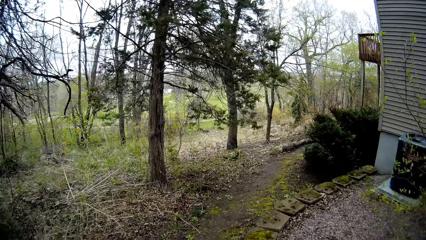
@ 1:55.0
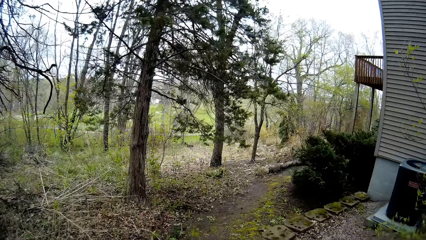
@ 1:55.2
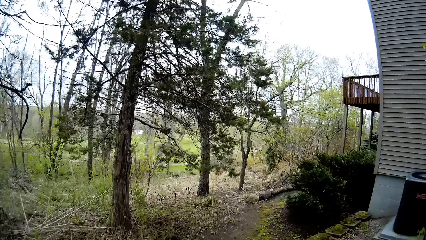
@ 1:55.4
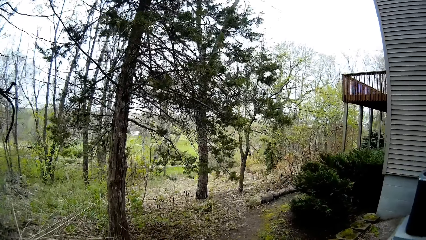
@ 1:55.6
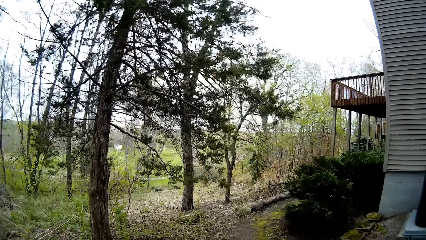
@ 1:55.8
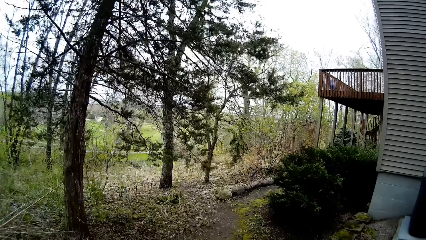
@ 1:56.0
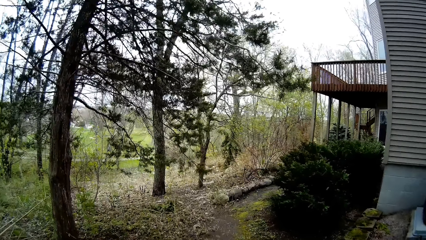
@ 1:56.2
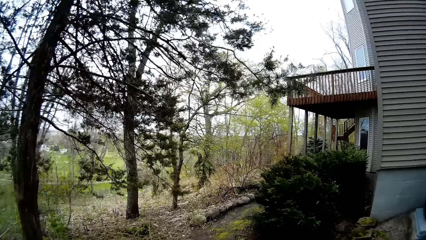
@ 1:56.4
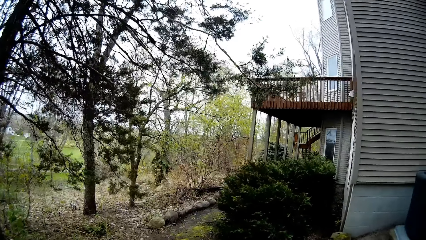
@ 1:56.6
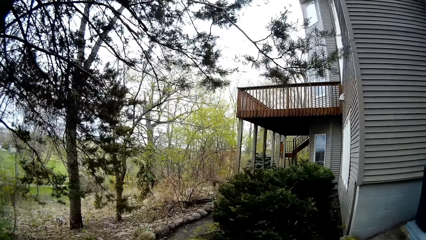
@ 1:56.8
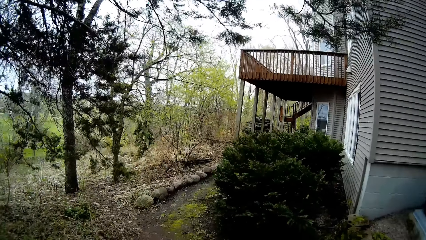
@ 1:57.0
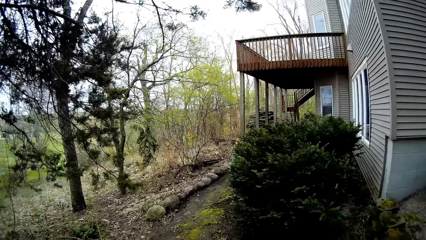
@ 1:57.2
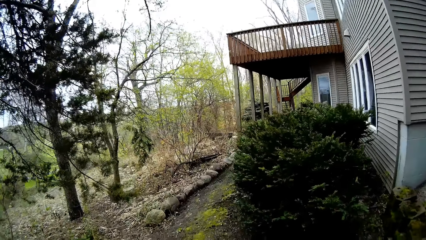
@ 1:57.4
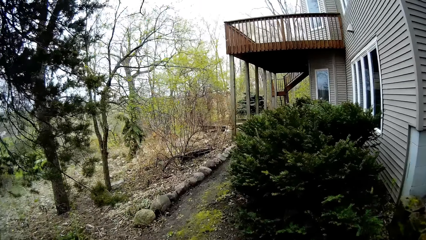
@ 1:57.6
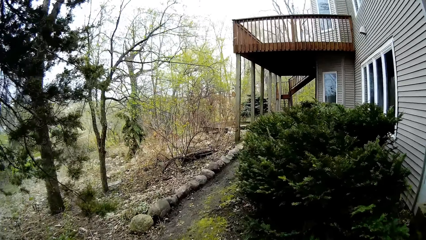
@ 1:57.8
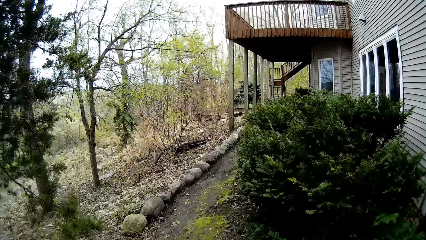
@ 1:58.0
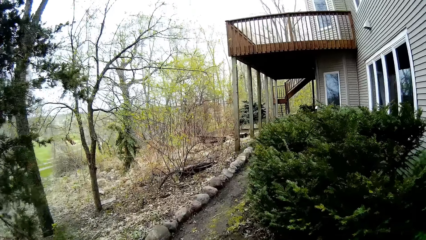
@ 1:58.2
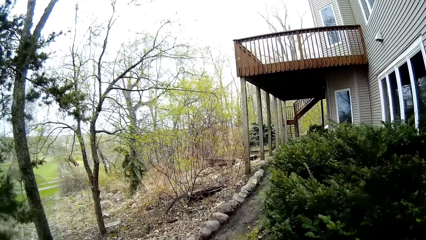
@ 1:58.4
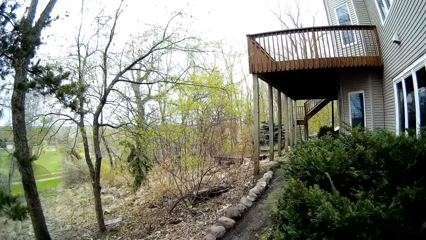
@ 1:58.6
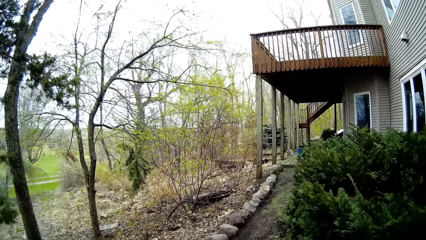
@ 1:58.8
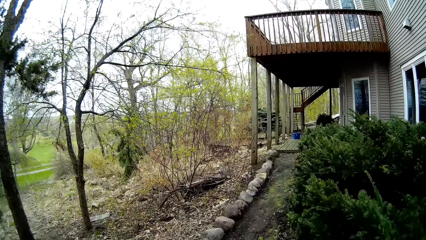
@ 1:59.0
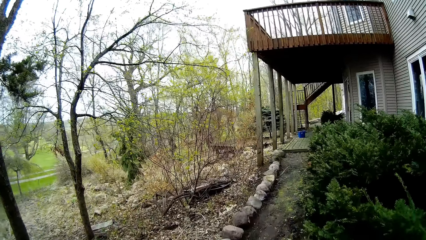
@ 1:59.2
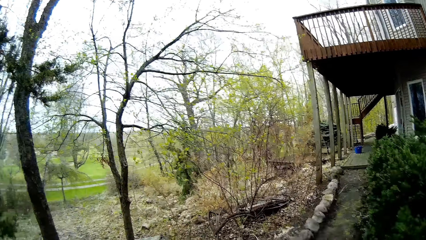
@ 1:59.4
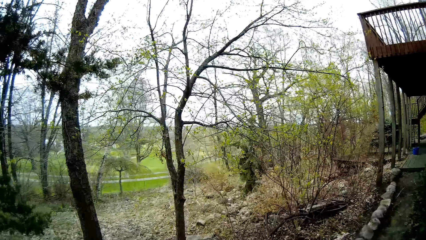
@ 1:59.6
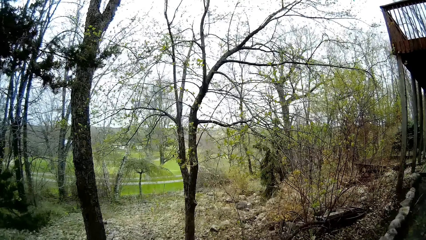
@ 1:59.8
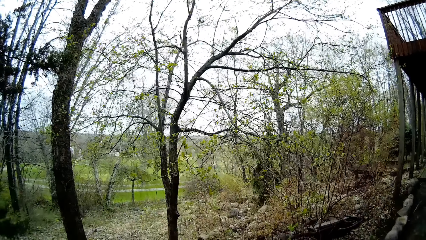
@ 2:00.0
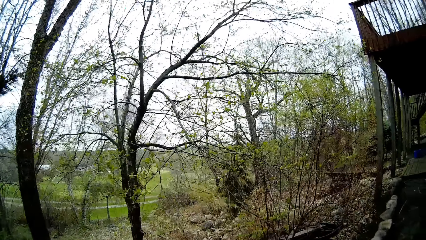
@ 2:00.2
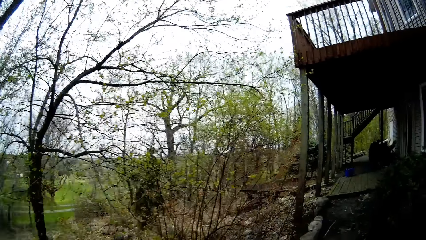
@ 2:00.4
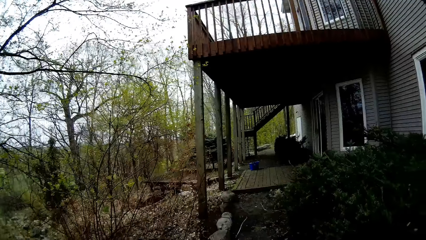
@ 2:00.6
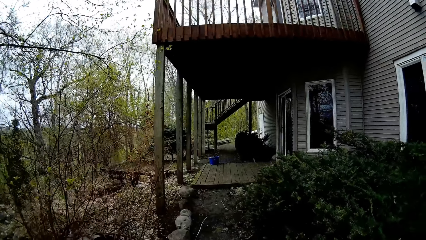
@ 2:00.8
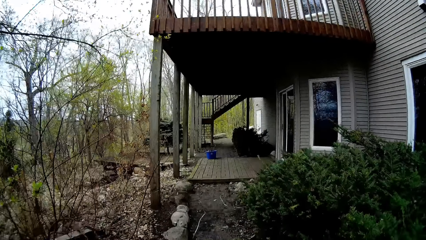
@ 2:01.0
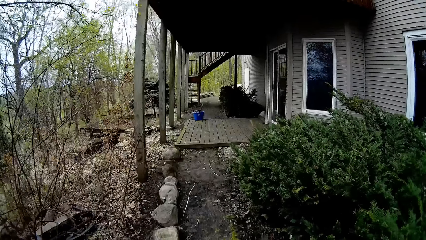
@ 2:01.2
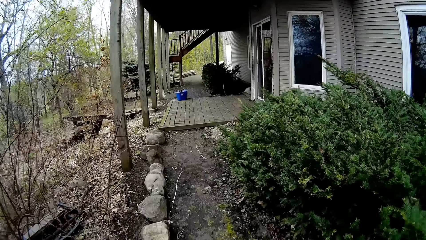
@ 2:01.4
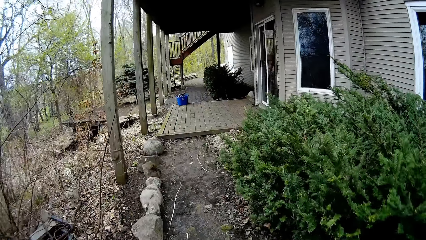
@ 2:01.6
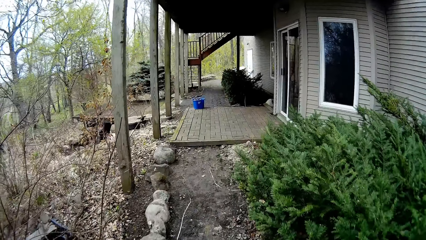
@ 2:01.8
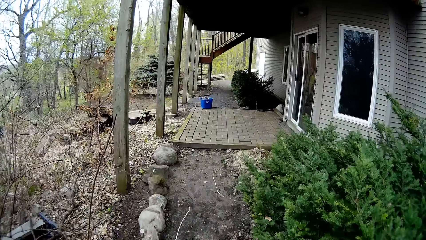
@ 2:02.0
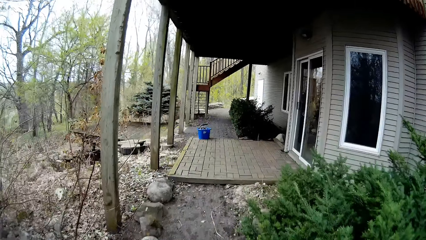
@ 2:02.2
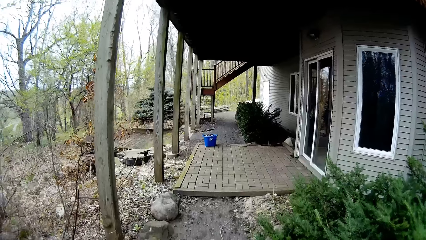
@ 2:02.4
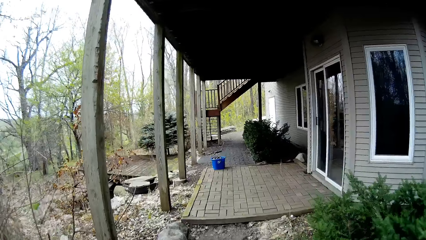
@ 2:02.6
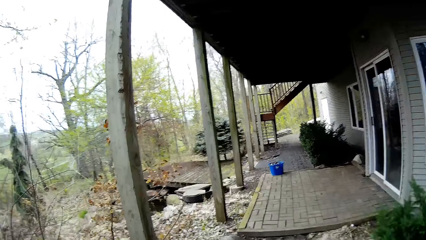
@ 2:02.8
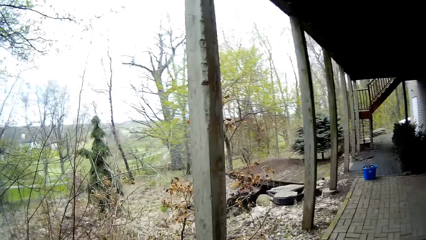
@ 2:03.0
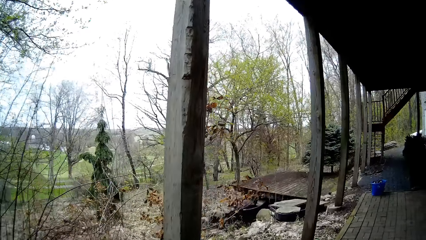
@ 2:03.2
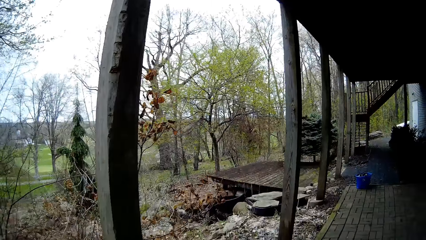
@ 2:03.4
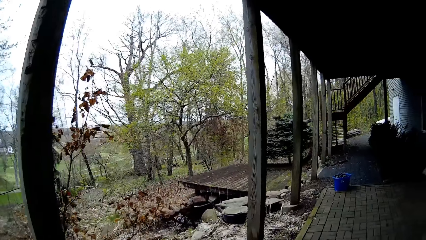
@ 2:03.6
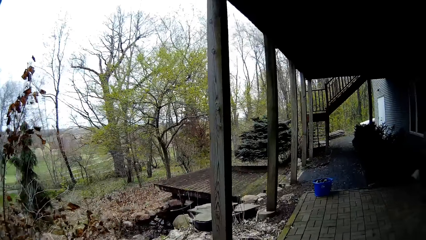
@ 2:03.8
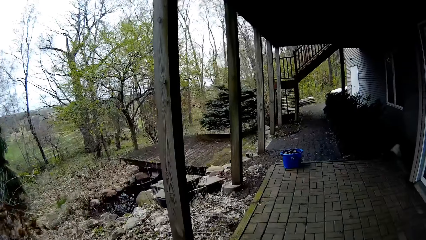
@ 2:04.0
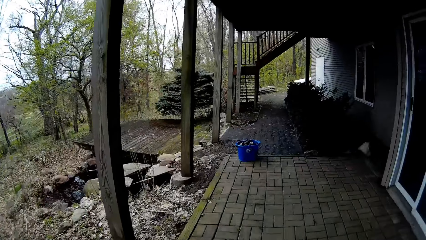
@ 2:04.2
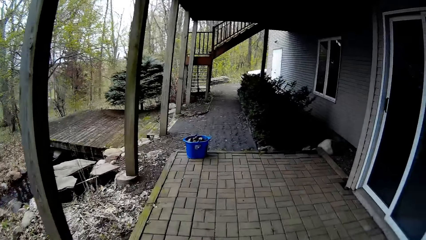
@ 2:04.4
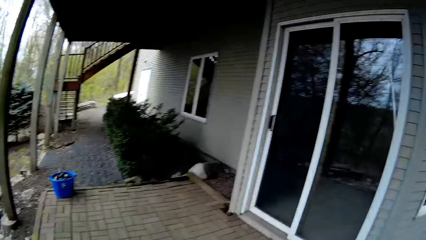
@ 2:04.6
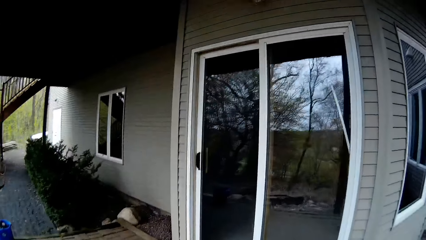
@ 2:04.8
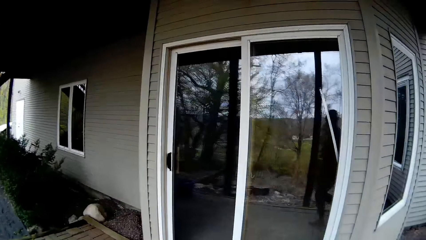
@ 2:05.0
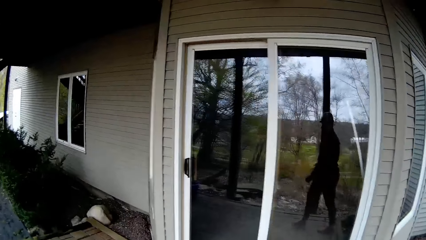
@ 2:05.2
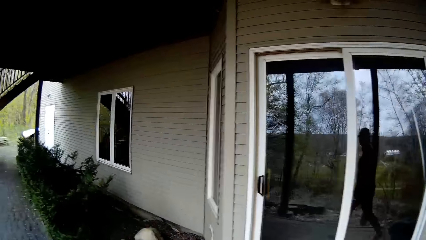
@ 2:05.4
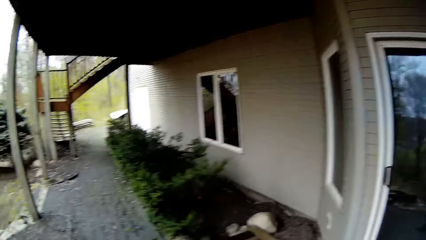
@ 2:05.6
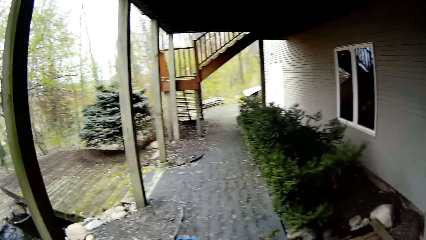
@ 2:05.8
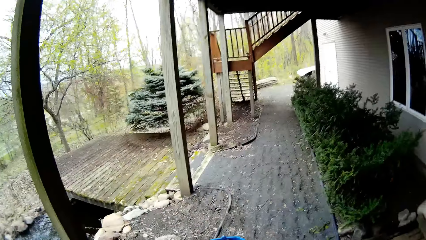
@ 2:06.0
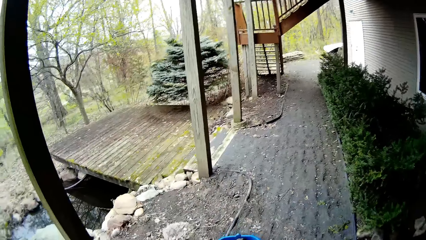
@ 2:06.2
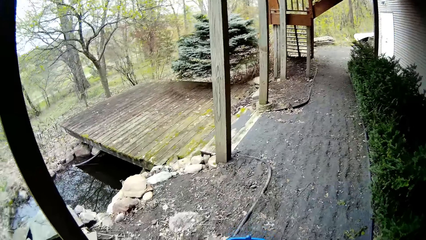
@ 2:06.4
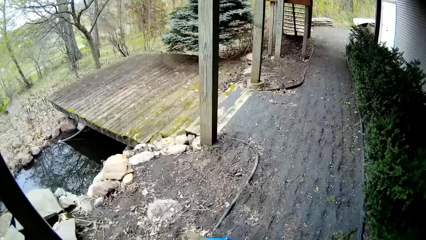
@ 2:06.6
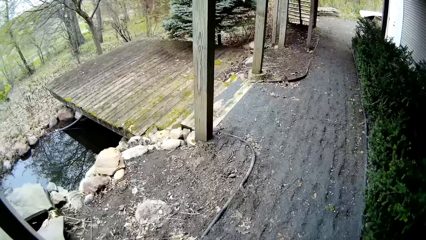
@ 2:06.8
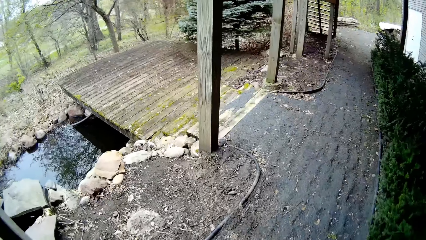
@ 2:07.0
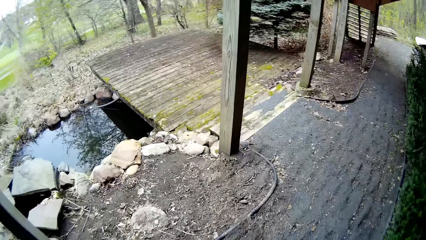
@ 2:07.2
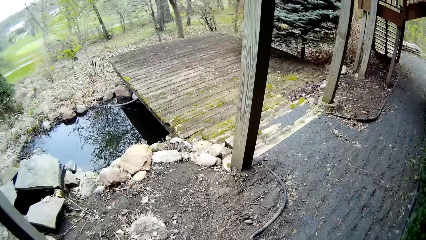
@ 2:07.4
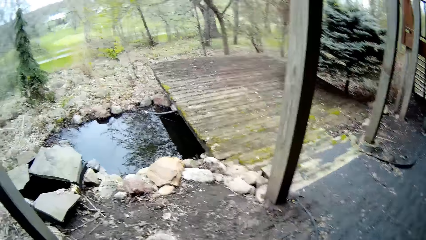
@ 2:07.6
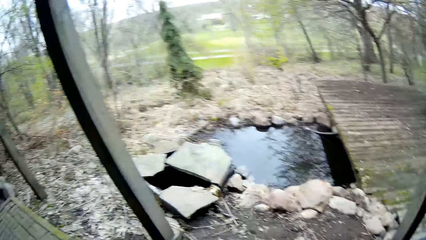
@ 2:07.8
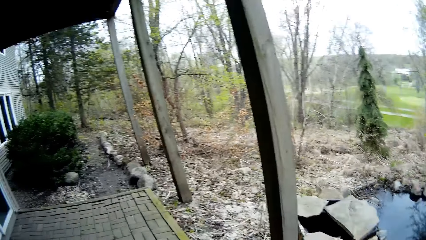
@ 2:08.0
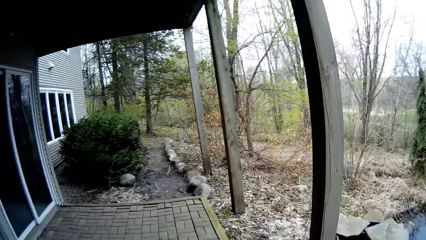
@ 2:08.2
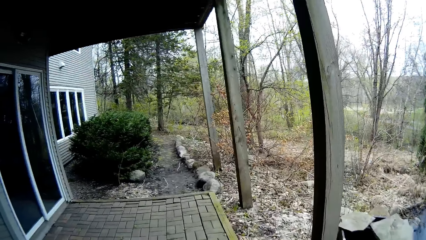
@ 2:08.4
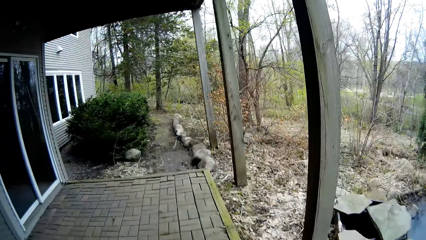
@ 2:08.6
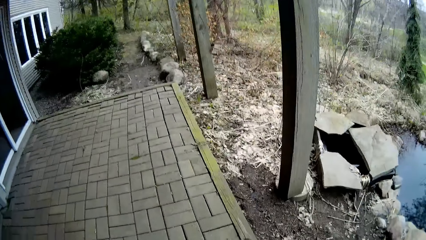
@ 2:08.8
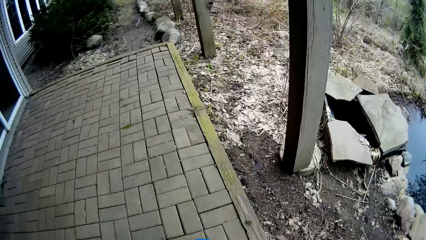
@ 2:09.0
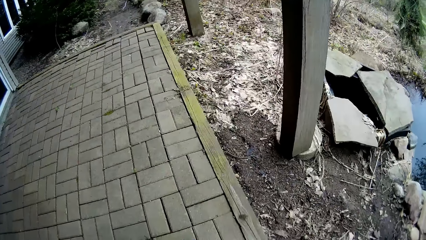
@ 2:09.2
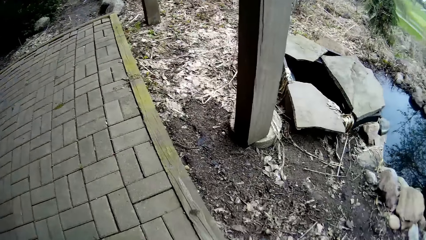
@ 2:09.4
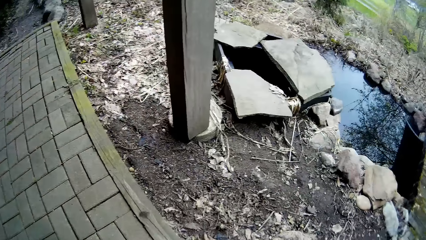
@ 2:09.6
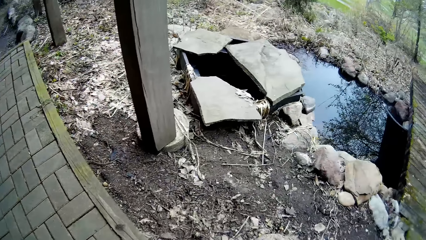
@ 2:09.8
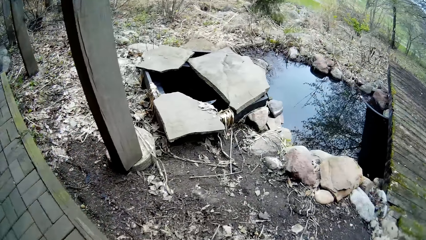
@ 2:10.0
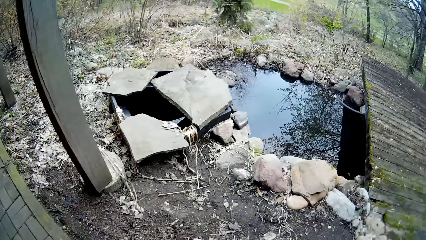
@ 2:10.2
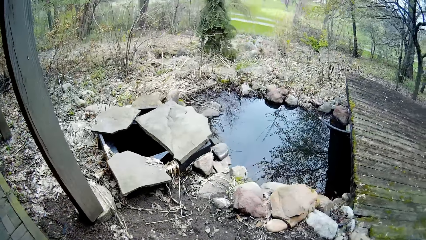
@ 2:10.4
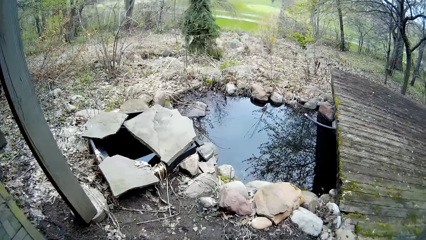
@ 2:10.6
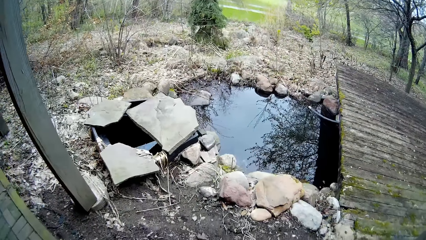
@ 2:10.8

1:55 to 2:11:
The camera wearer walks to the back of the building. They look around.
